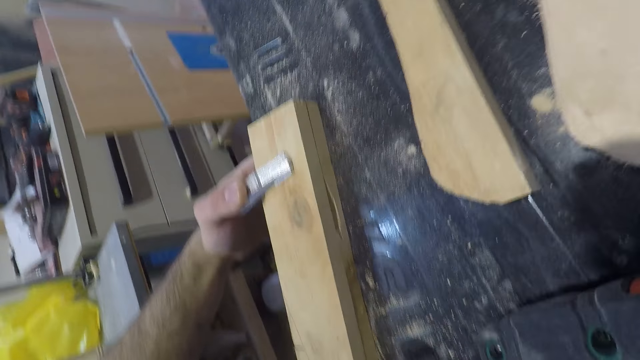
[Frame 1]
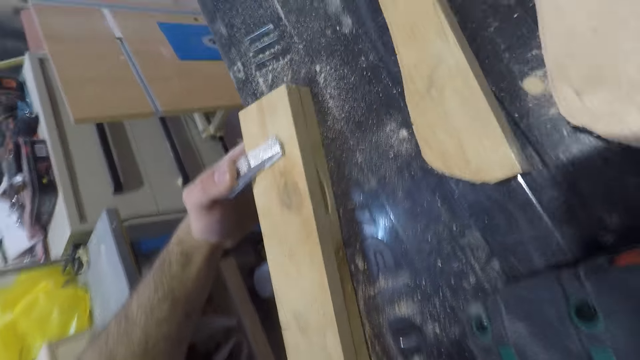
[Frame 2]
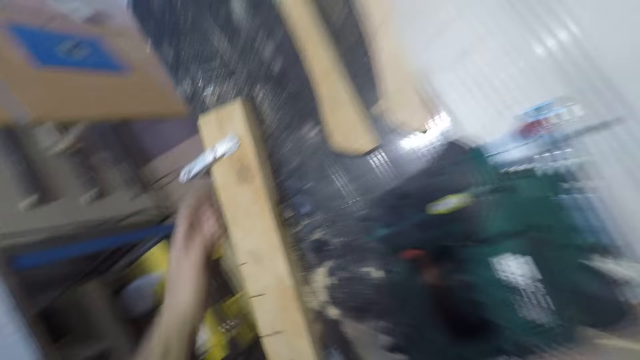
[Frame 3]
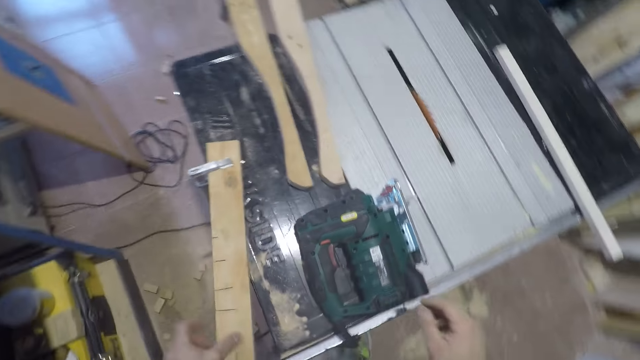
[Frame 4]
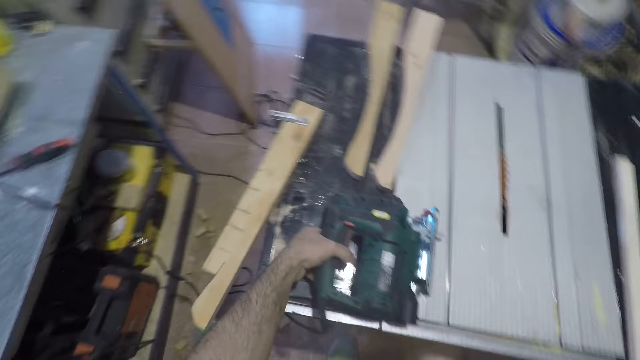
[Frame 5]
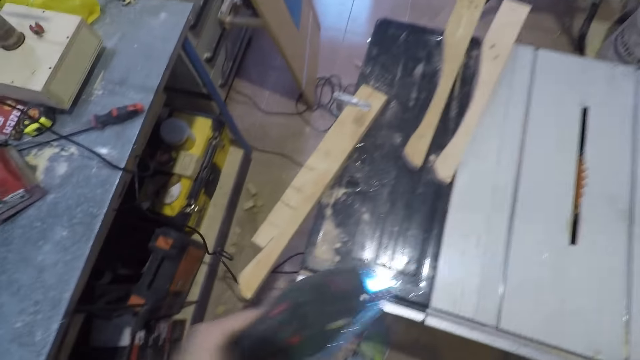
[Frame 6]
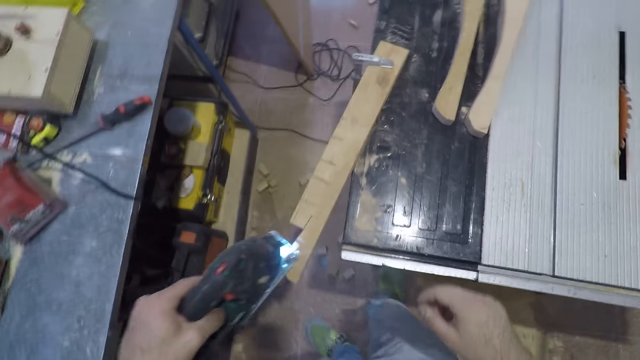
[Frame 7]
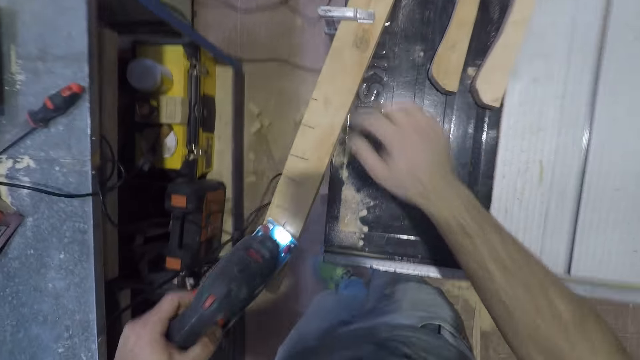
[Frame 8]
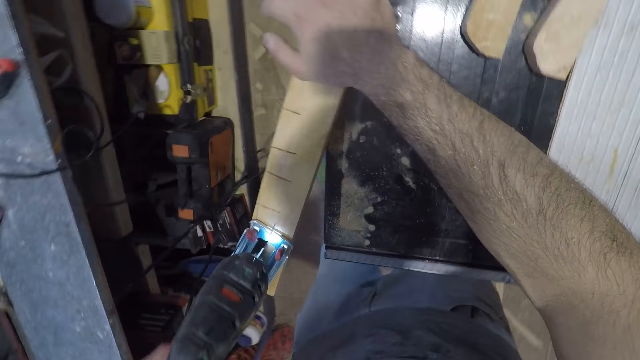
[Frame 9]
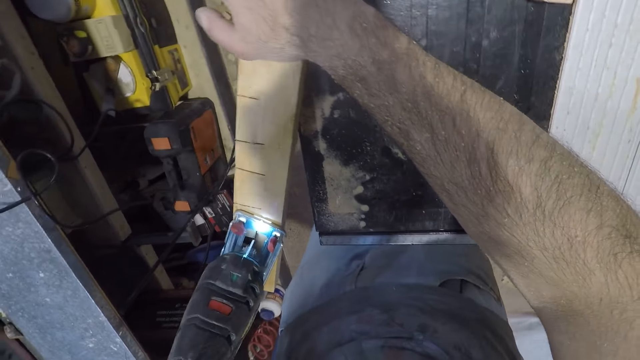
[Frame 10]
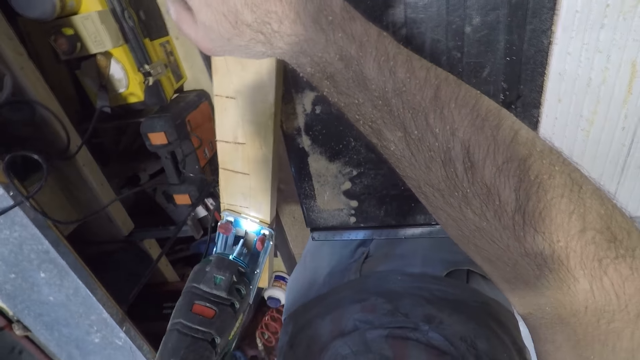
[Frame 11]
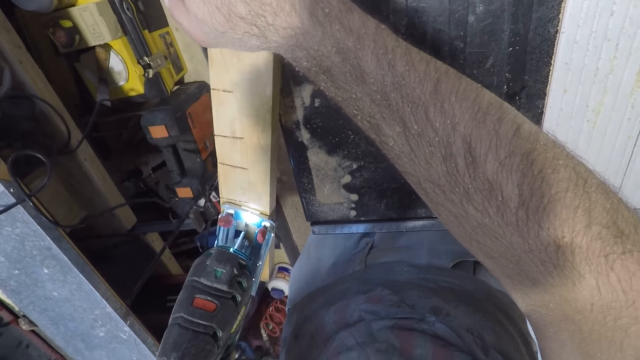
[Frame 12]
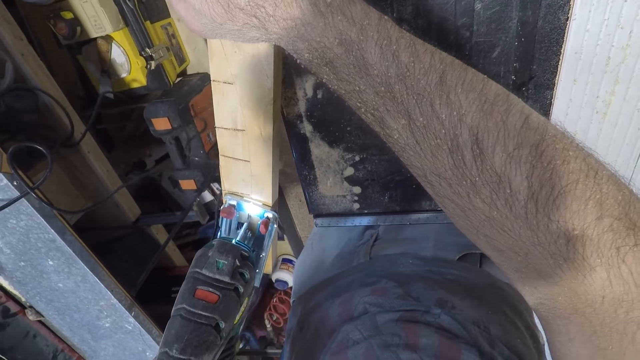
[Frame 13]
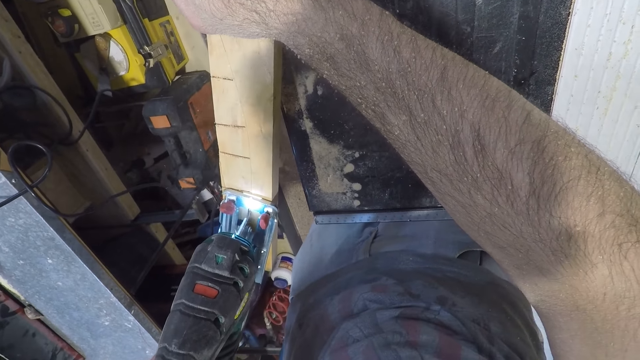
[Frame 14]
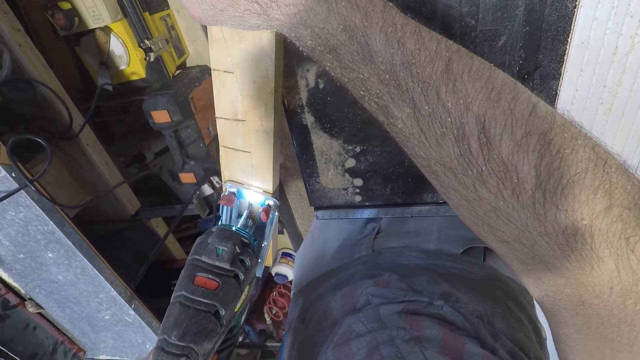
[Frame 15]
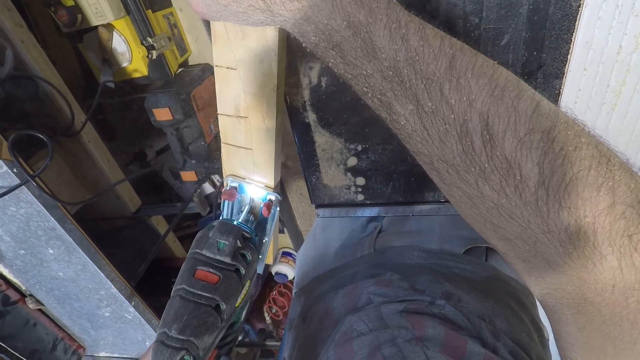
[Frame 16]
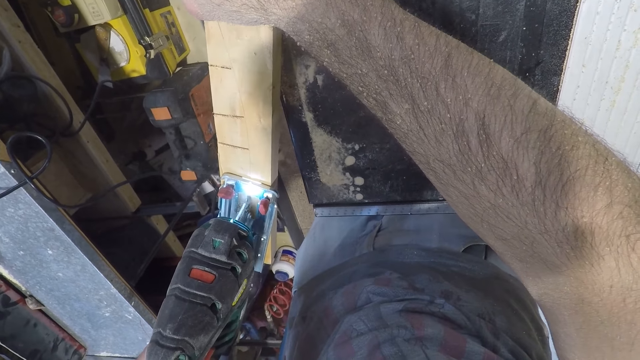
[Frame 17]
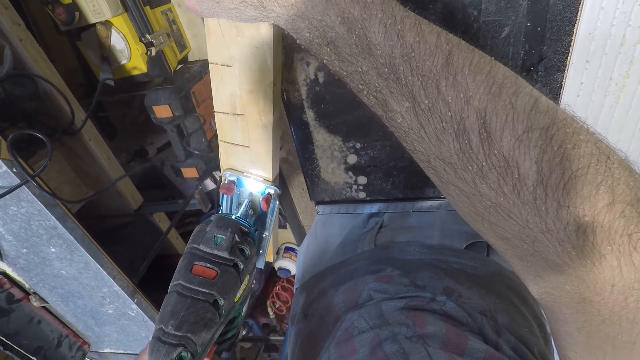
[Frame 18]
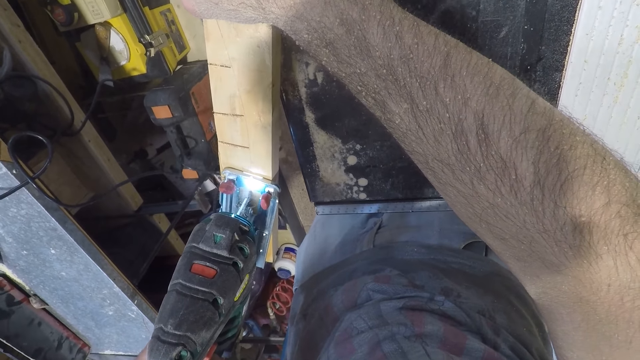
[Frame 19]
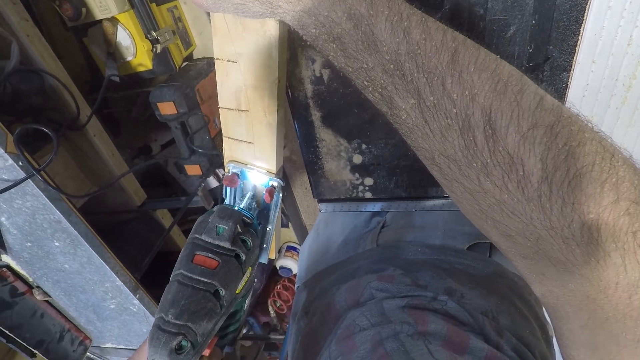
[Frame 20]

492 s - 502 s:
The camera wearer picks up the electric jigsaw from the table. He presses the wood to the work bench. He puts his right hand on the piece of wood. He cuts the piece of wood with the electric jigsaw.

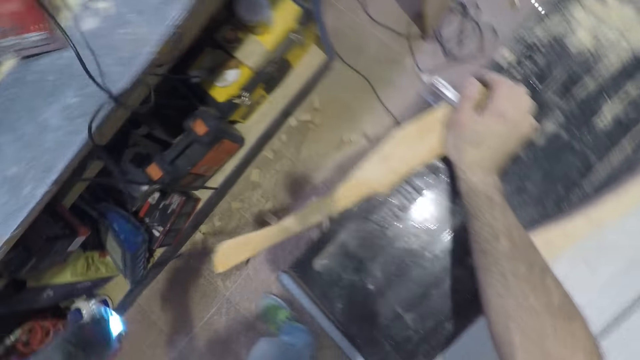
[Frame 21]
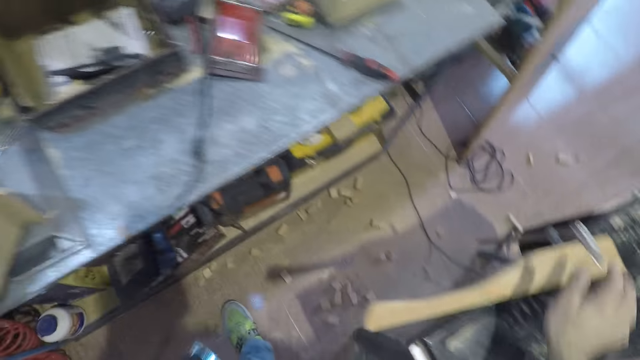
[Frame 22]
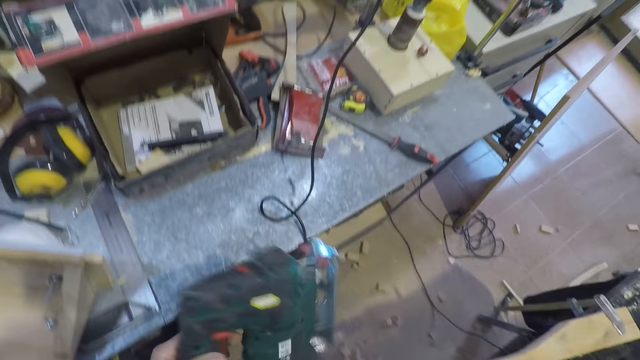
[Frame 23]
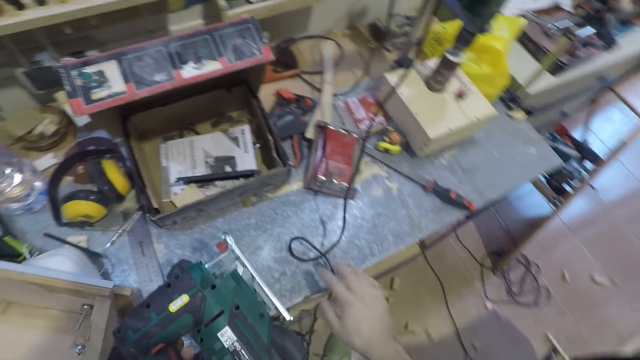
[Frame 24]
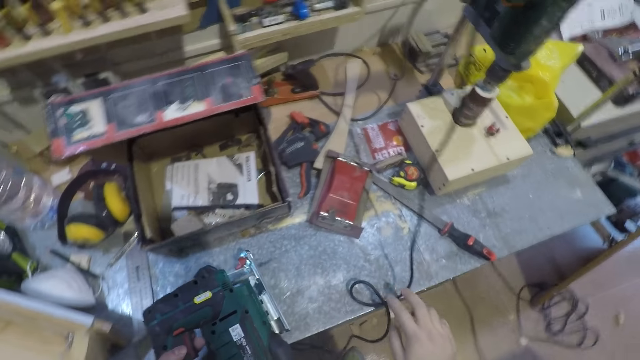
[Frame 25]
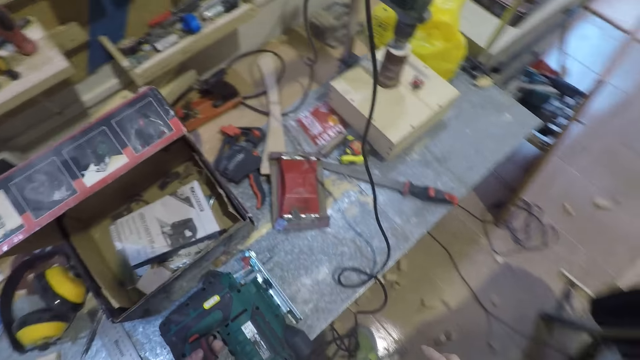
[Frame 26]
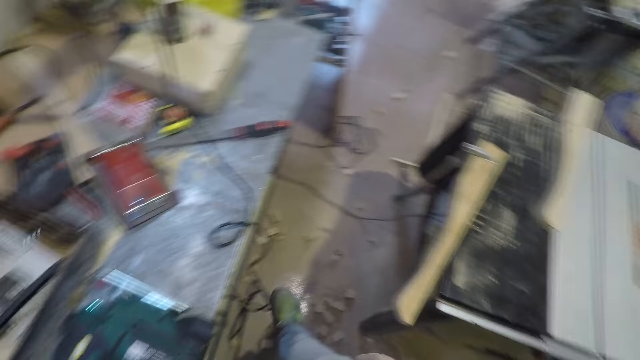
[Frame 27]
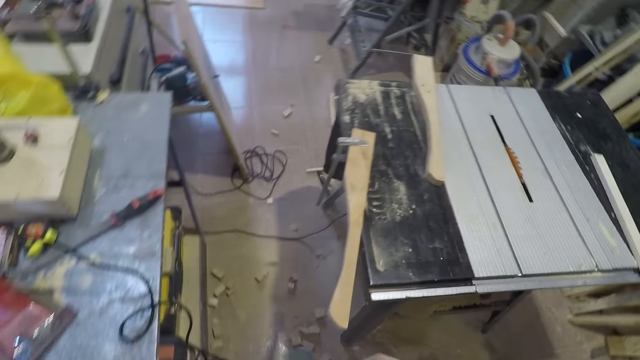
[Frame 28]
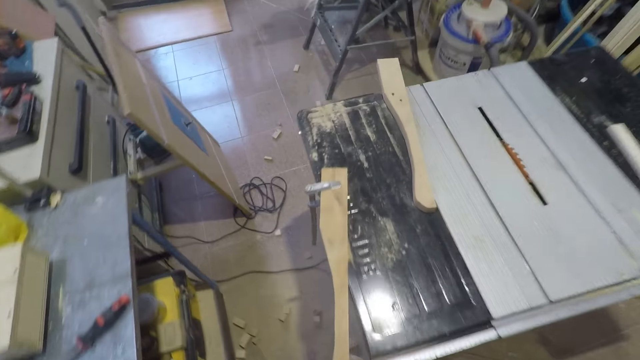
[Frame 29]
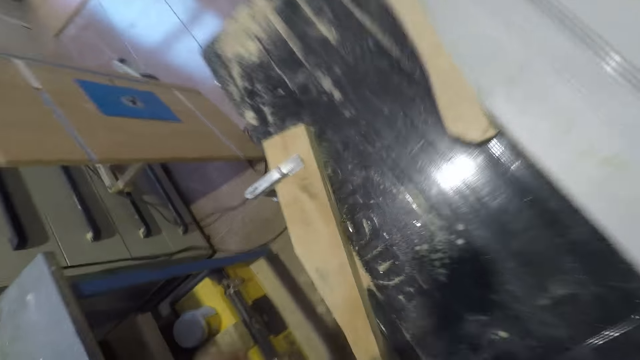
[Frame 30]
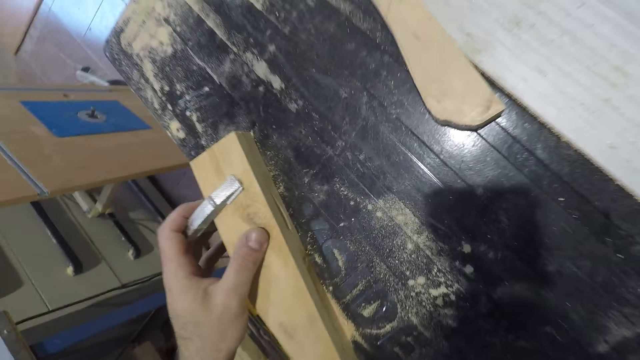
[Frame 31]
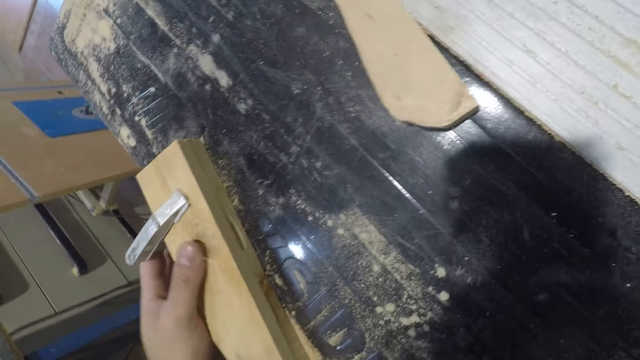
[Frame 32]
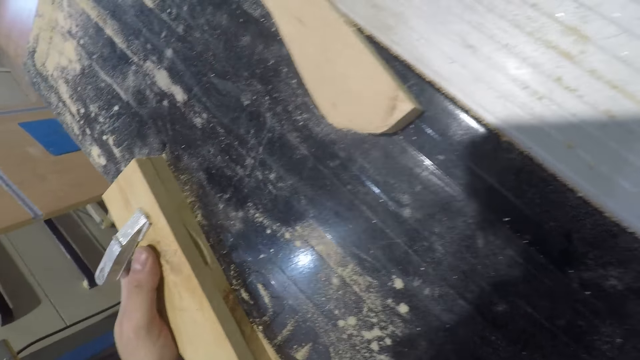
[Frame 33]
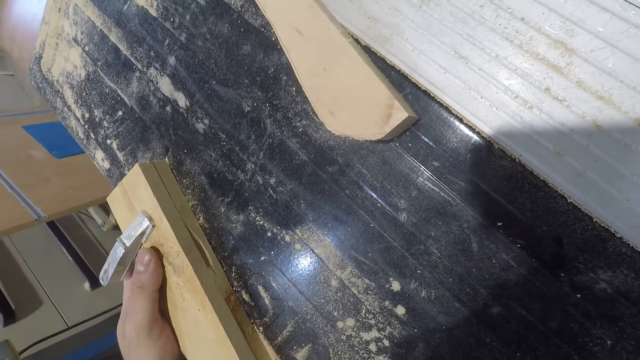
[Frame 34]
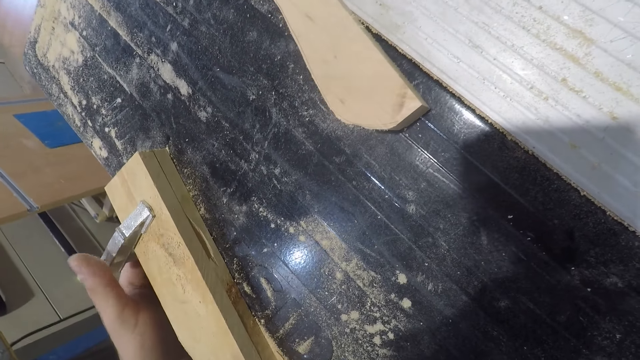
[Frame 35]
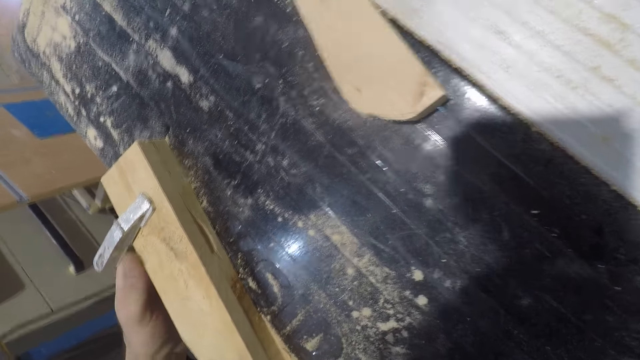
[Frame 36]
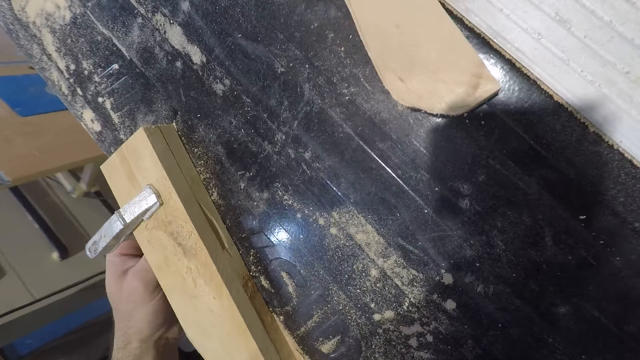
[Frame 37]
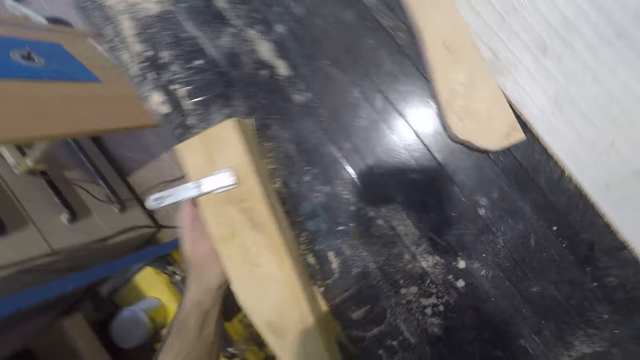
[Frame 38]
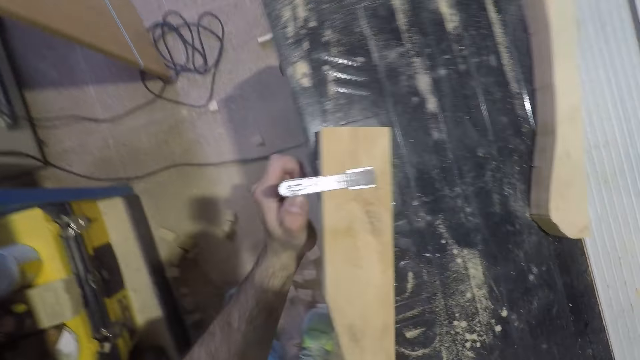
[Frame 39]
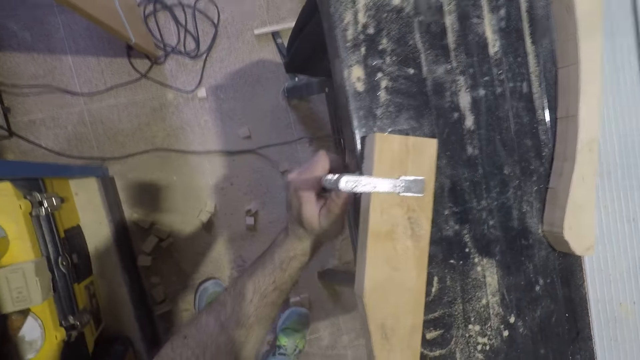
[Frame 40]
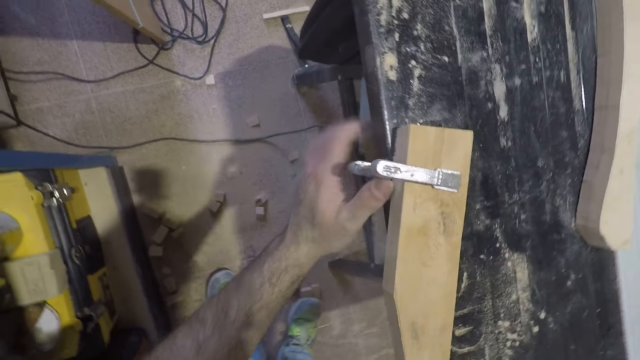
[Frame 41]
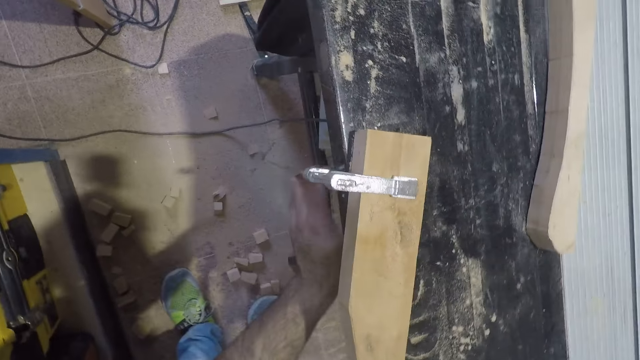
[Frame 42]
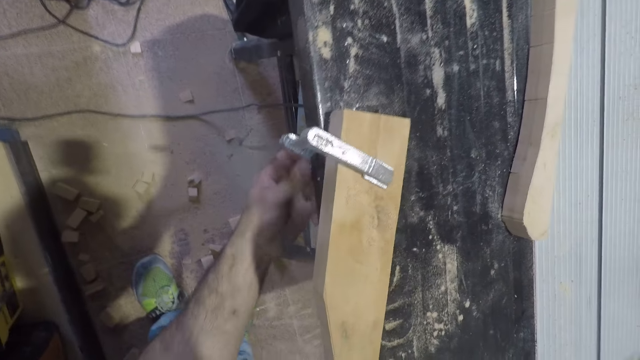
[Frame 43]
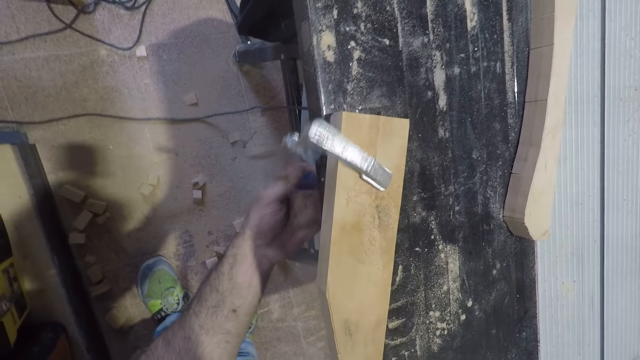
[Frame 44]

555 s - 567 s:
The camera wearer adjusts the wire of the power hand plane. They drop the hand power plane on a table. They loosen the clamp from the wood planks on the table.
